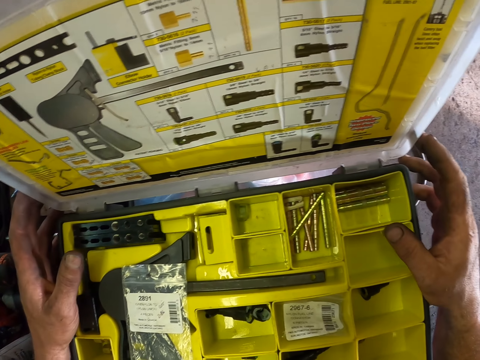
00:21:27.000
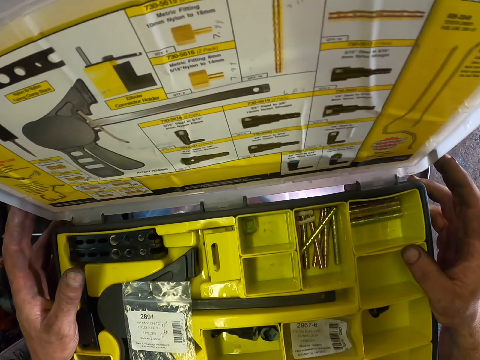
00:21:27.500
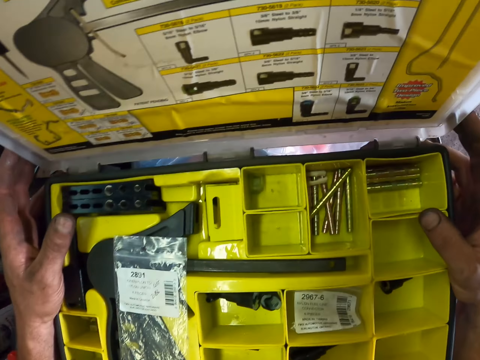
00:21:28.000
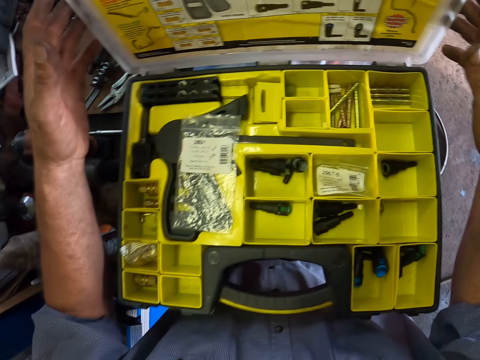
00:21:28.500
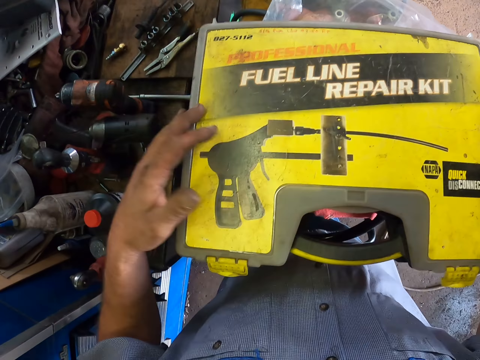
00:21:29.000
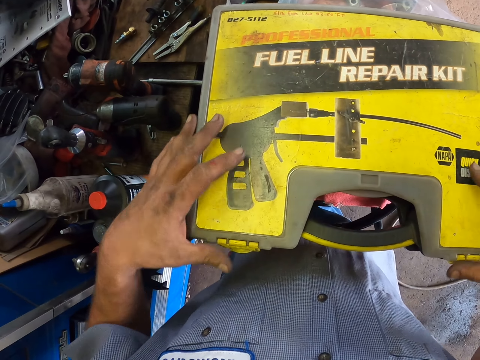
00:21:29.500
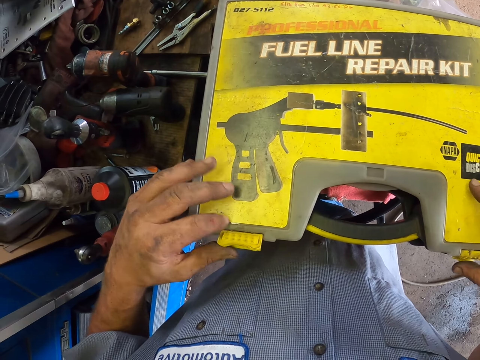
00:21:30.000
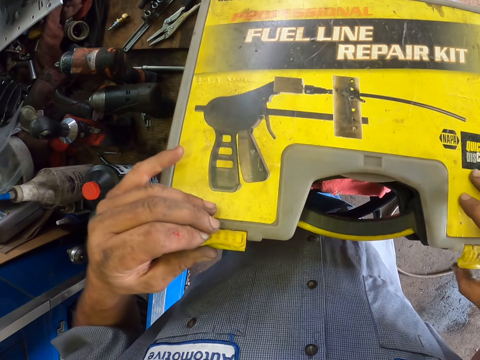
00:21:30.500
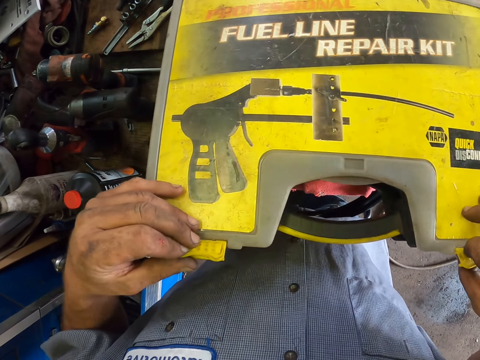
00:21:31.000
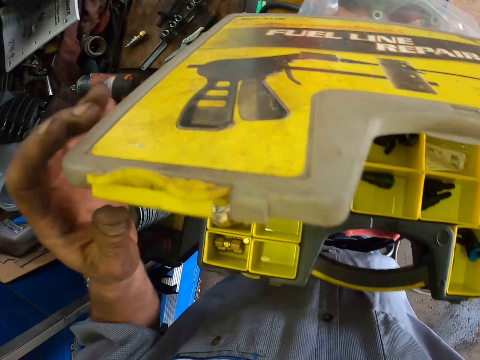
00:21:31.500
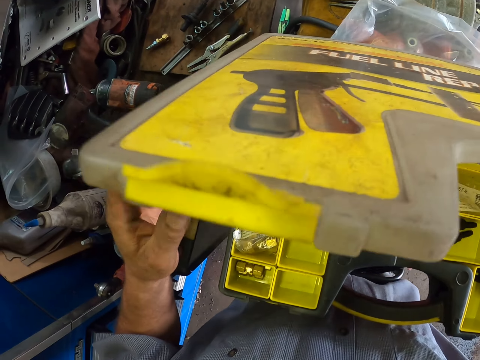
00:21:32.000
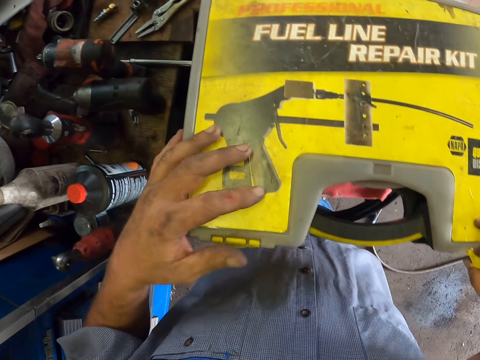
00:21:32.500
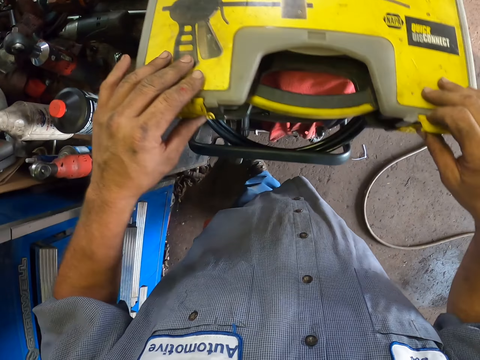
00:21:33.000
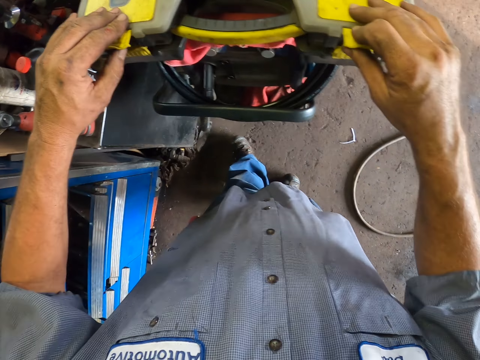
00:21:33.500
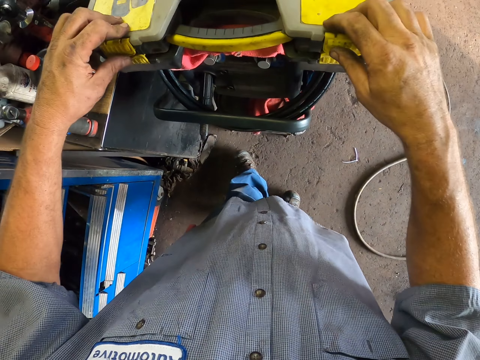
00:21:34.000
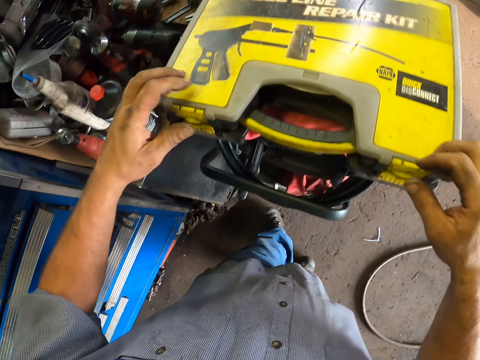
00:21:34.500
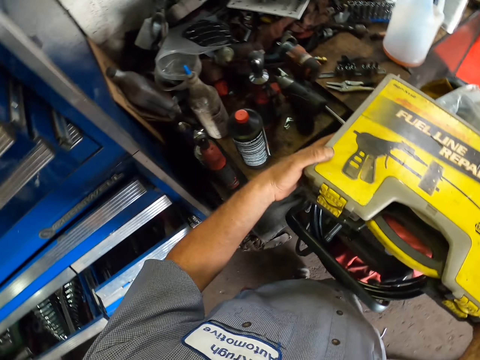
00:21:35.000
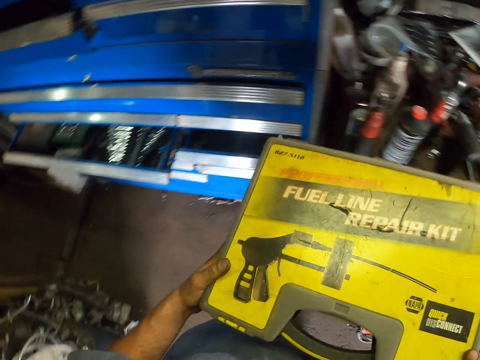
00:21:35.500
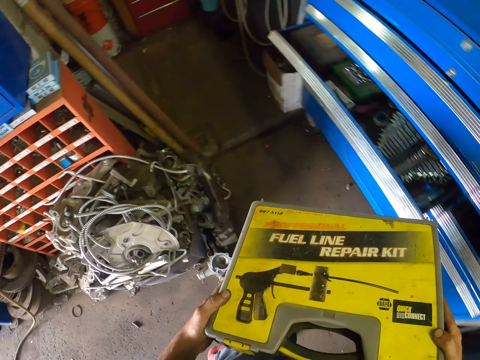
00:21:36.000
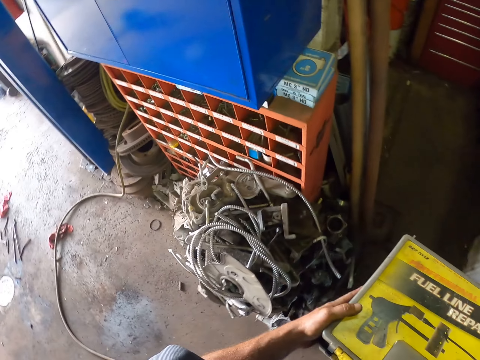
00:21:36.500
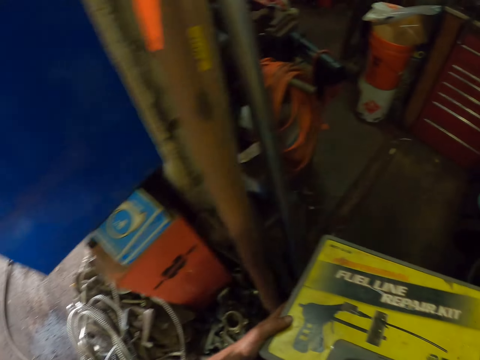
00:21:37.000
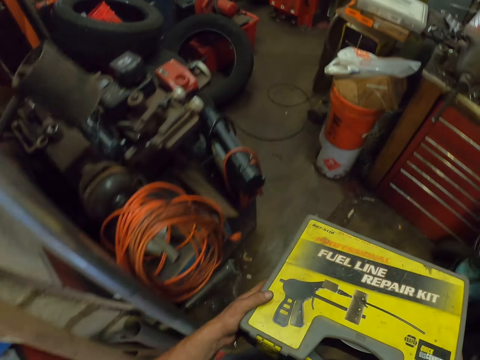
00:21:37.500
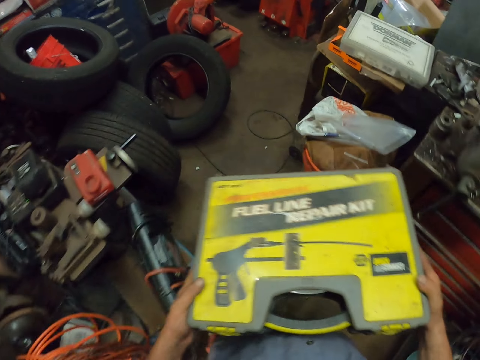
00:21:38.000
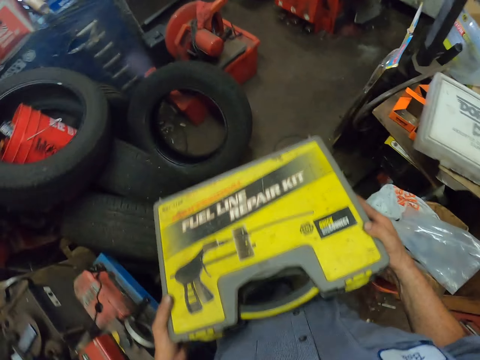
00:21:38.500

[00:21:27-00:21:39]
The camera wearer holds the tool case or repair kit. They close the tool case. They open the tool case. They cover the tool case. They lock the tool case. They carry the tool case. They lift the repair kit. They walk around.

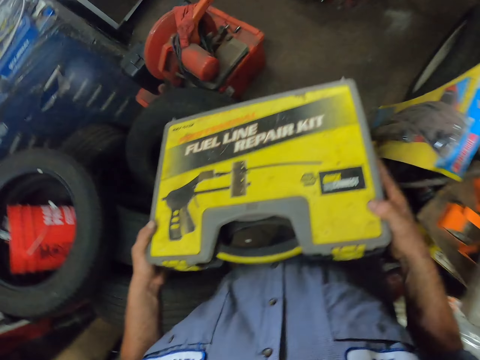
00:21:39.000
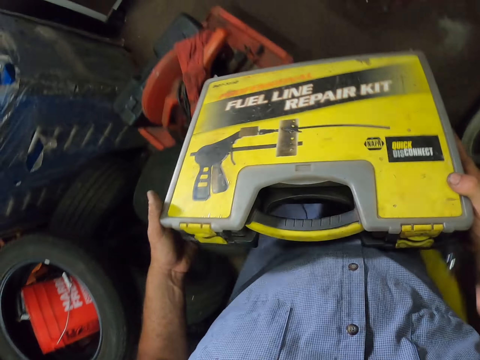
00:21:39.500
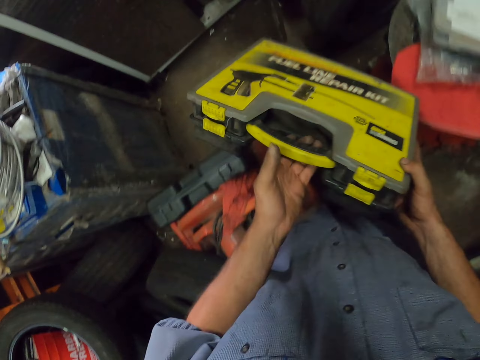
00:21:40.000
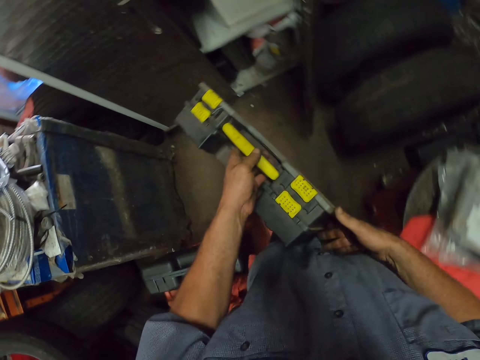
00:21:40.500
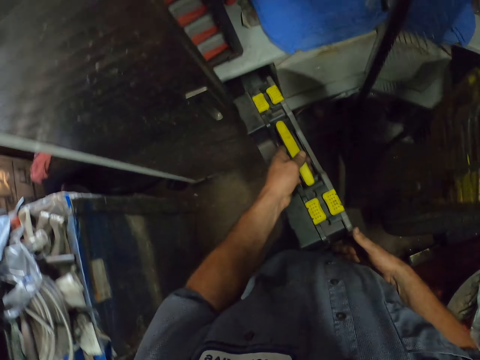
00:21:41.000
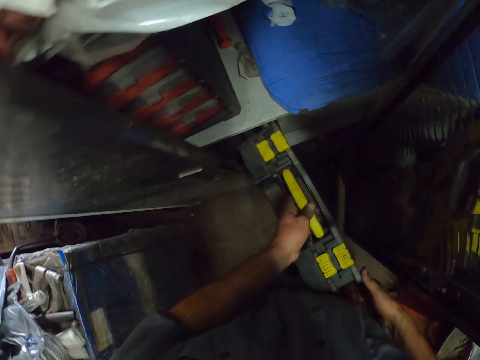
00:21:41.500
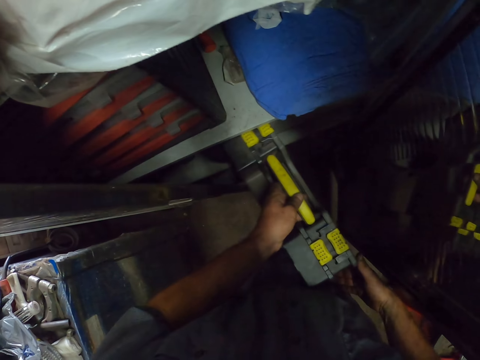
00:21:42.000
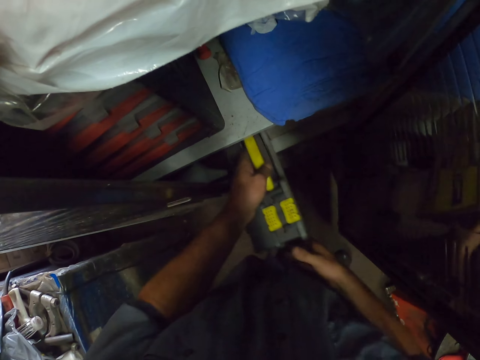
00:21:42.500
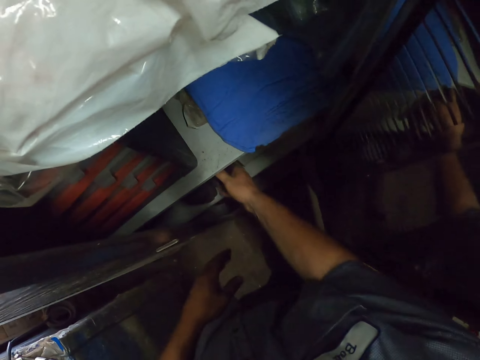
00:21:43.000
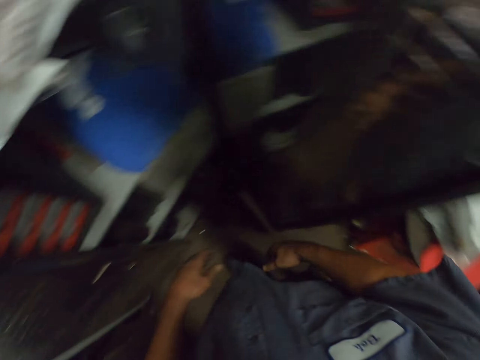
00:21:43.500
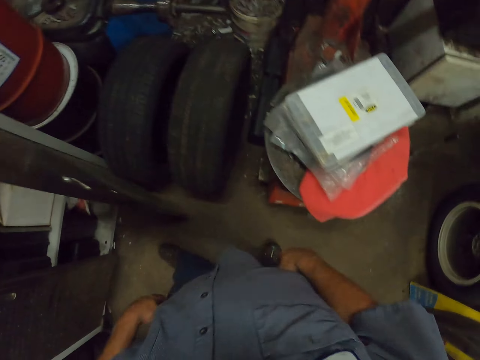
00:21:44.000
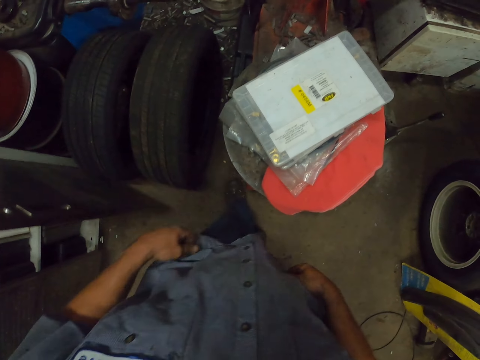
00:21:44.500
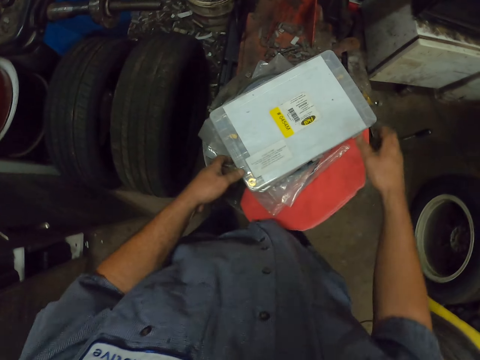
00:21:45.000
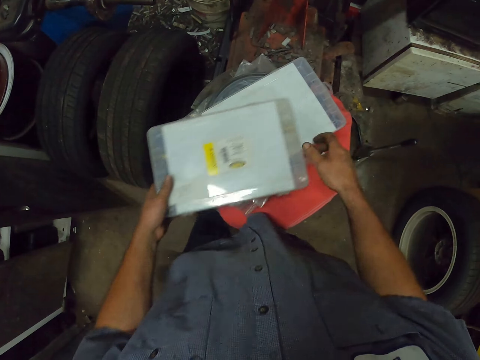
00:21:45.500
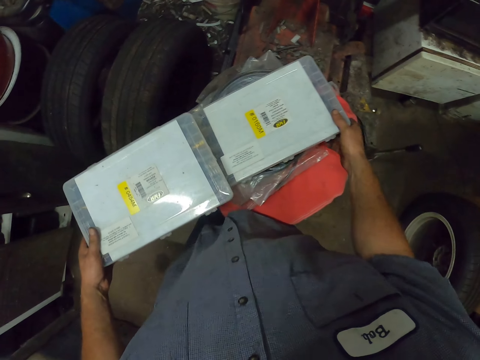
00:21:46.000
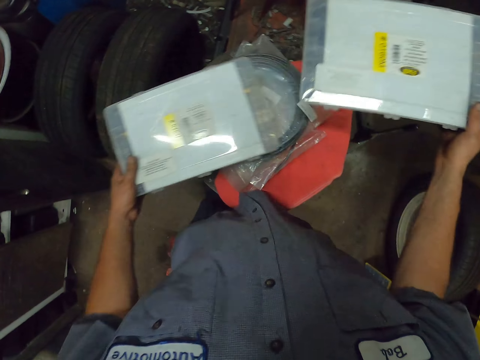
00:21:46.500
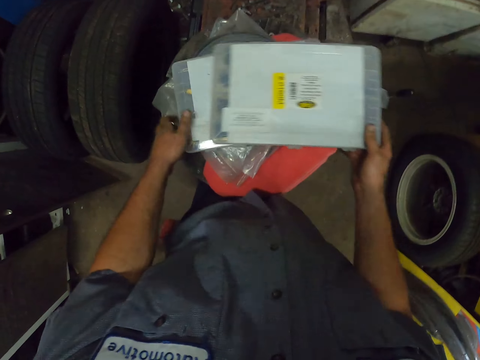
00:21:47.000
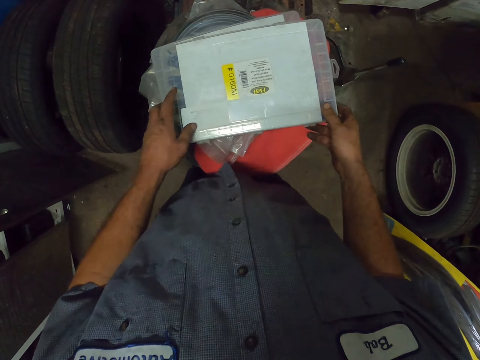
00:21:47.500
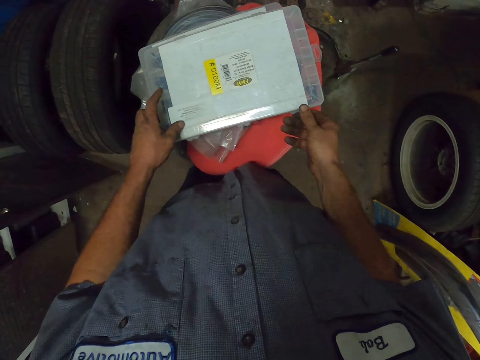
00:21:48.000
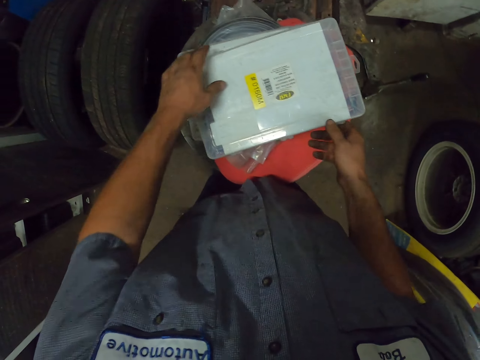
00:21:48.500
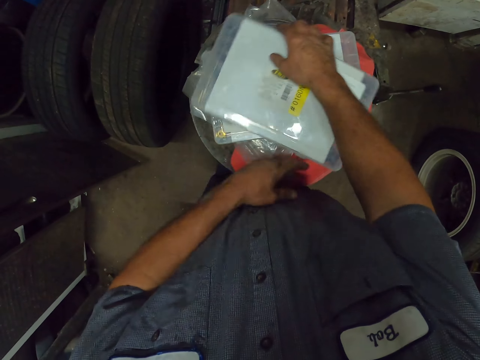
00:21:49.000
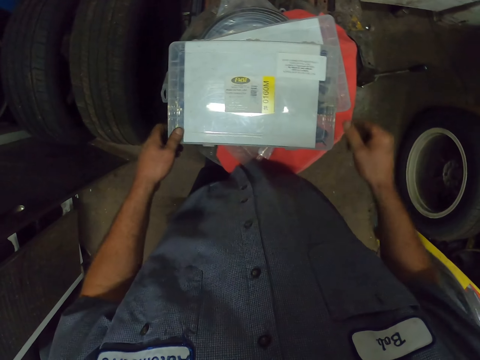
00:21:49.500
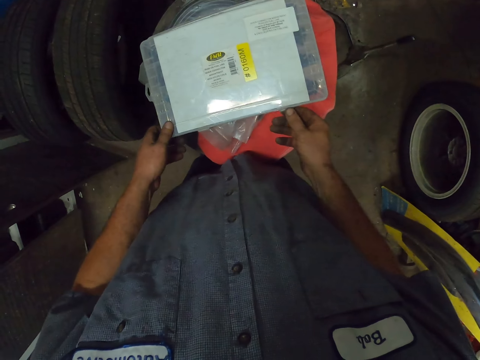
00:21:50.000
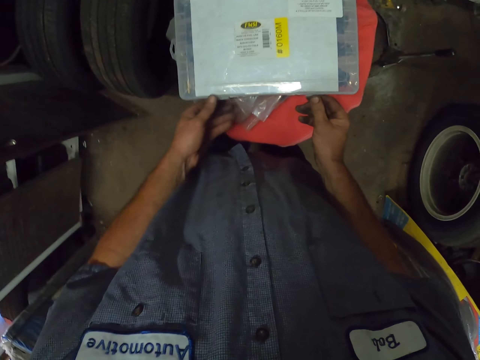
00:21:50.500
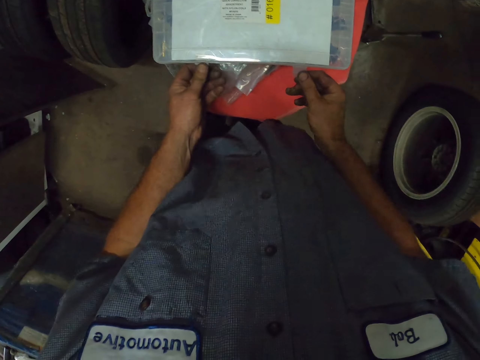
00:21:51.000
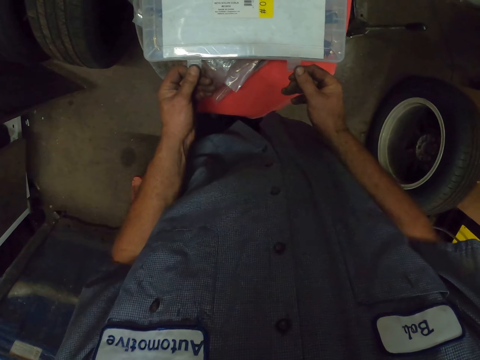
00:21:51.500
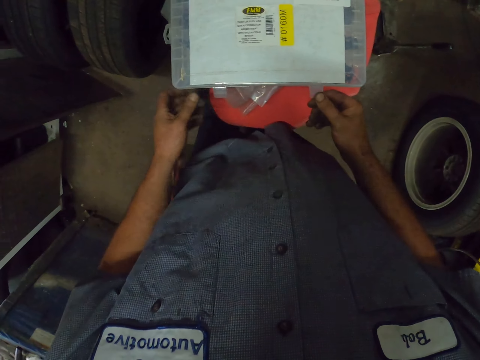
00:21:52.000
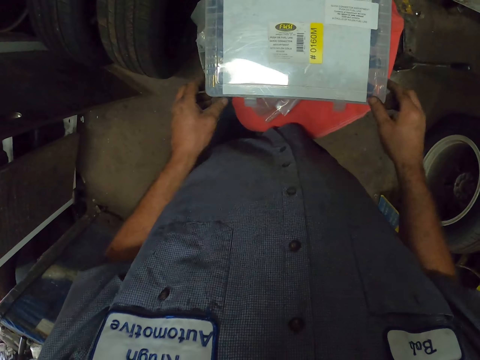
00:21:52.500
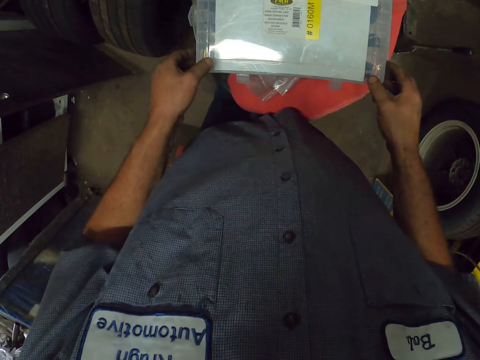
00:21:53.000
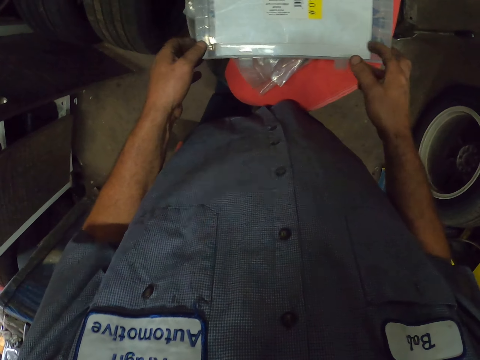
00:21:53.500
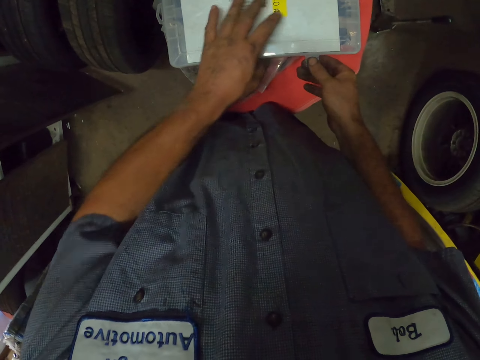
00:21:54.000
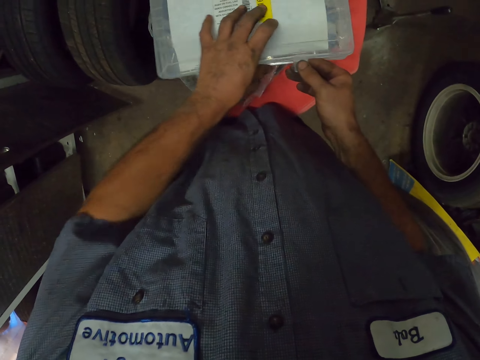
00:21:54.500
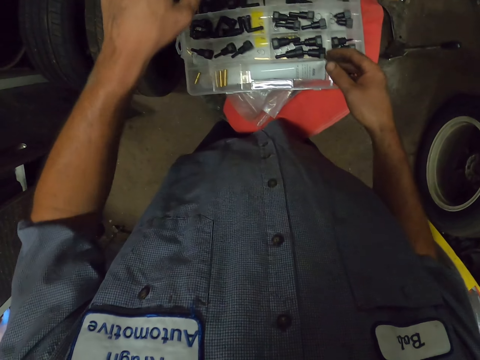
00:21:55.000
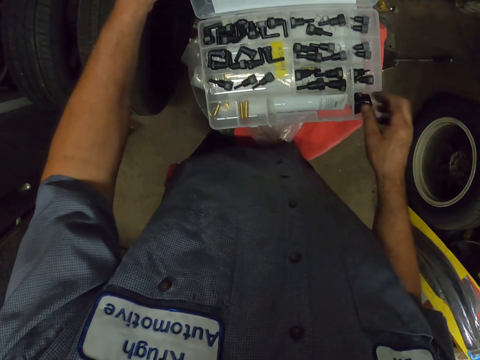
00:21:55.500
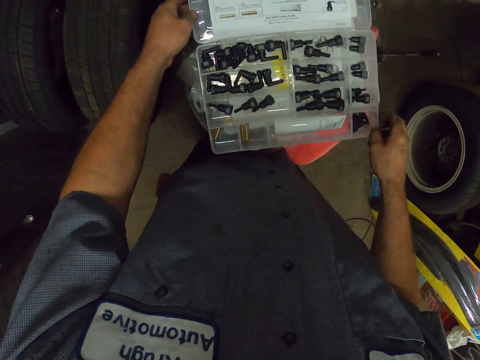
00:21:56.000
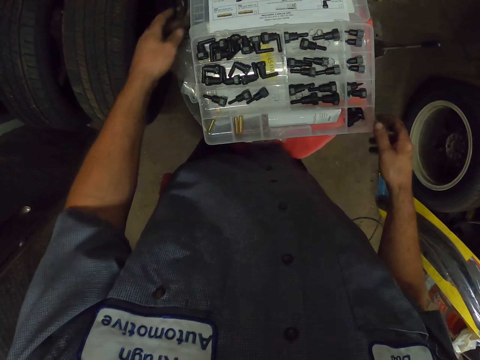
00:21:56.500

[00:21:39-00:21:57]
The camera wearer holds the tool case or tool kit handle. They store the tool case in the shelf. They move around. They pick the tool case. They pick the tool case again. They drop the tool case. They change position of the tool kit. They pile the tool case. They turn the tool case. They unlock the tool case. They open the tool case. They move the tool case.
